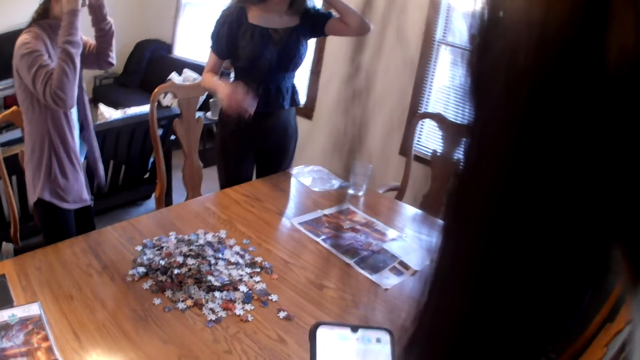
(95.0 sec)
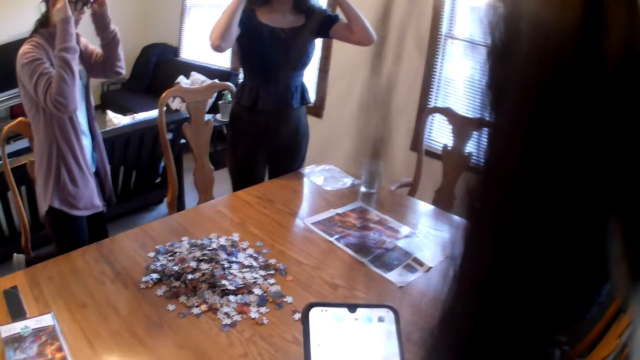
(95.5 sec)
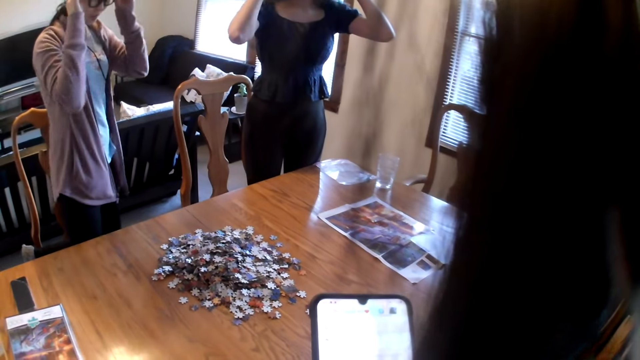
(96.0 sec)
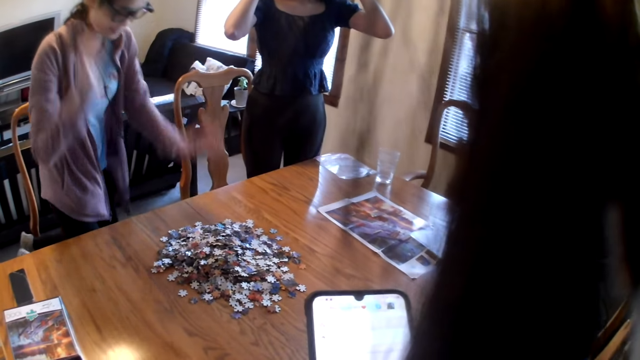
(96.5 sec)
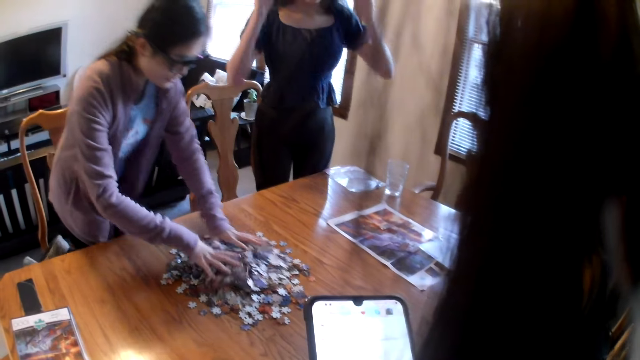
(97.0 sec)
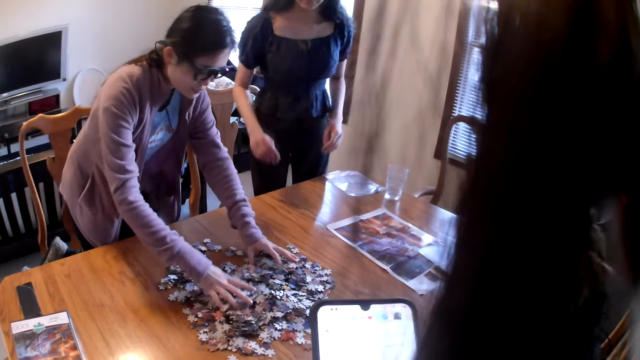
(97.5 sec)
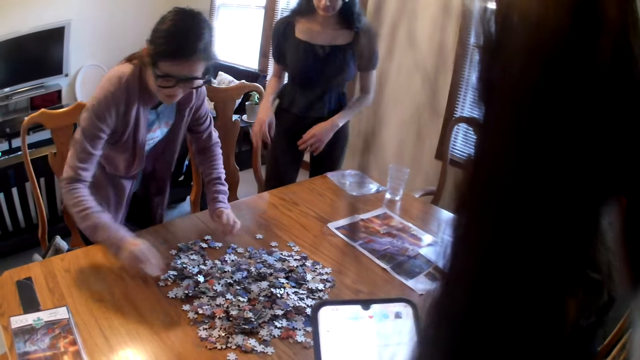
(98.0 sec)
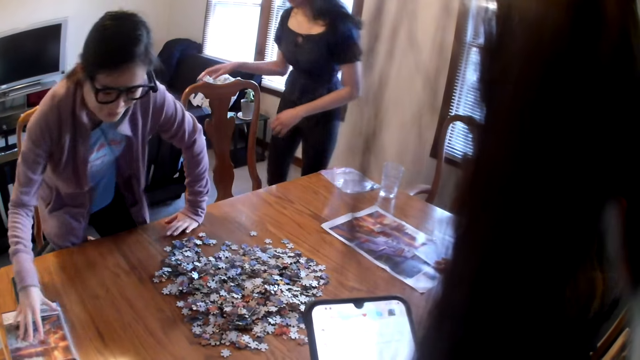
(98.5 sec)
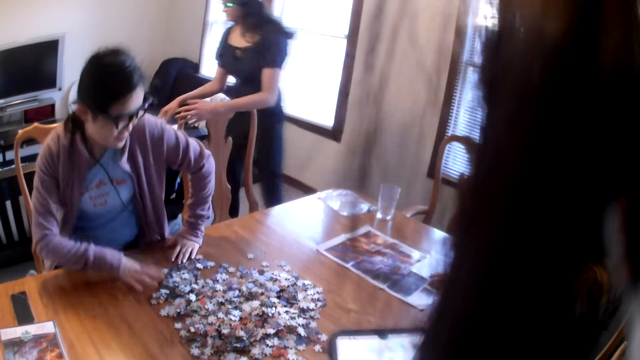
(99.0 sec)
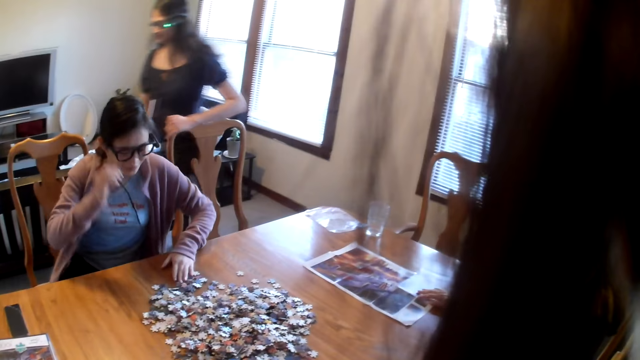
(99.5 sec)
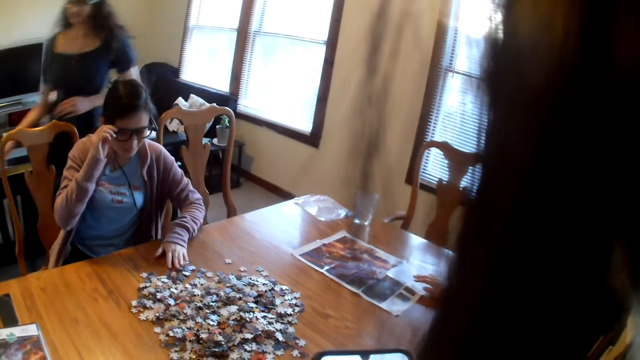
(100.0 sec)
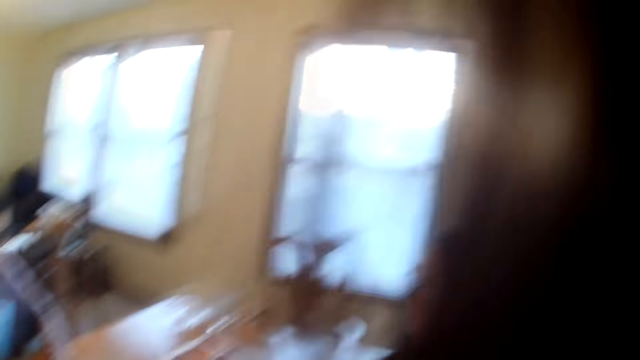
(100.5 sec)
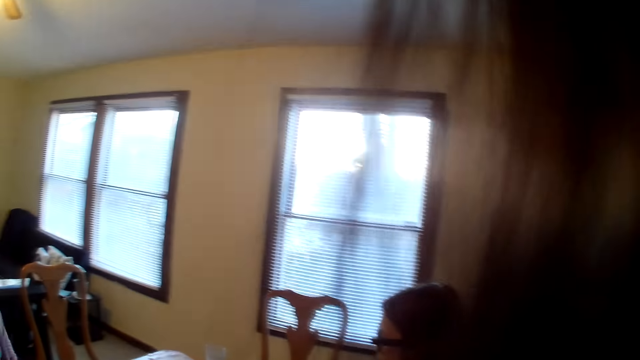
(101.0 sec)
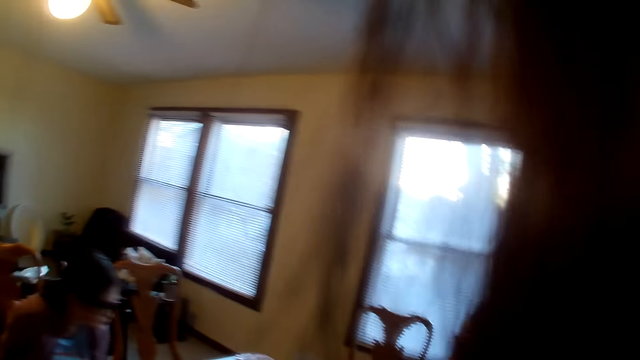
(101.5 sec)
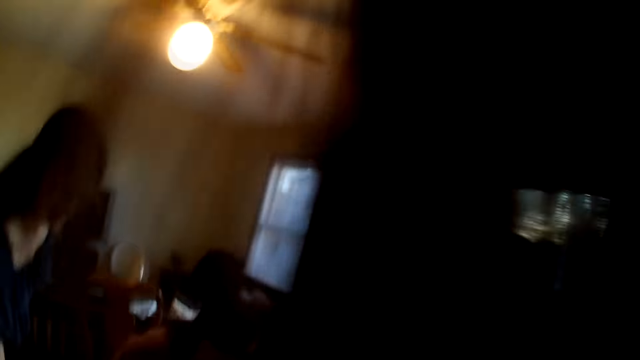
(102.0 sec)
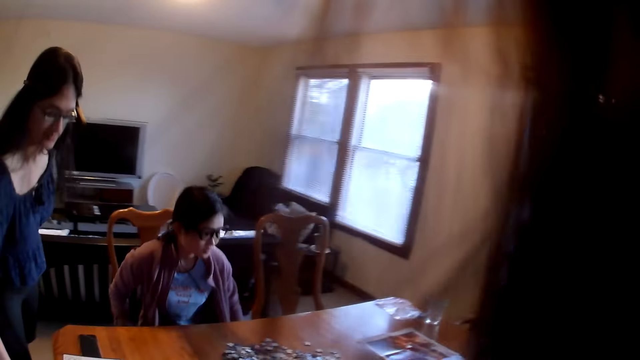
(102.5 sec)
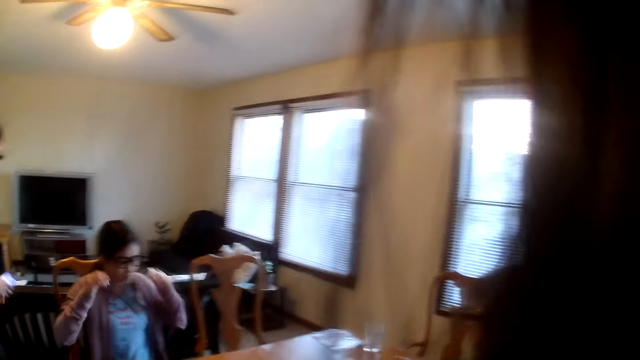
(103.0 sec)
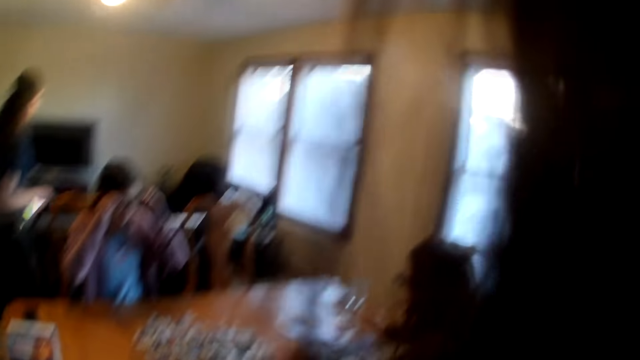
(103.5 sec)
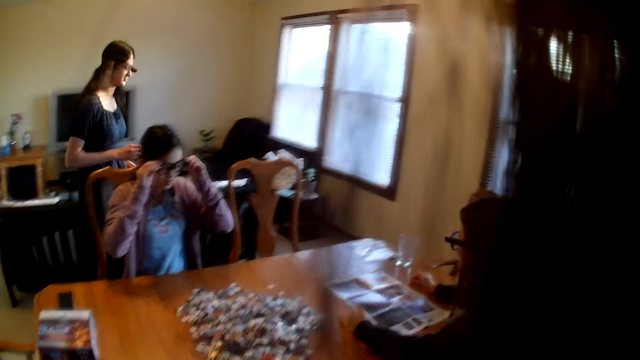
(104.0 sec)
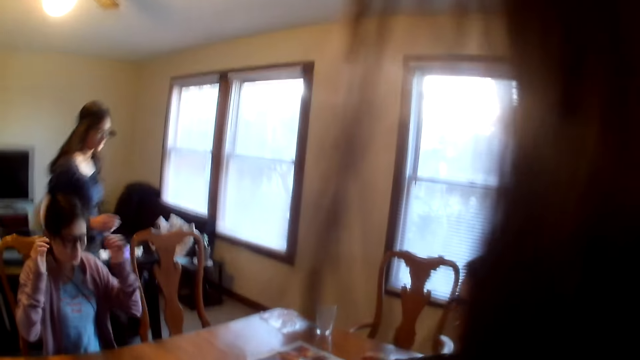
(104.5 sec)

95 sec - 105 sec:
A person touches the eye glasses. The camera wearer looks at the phone. Another person touches the eye glasses. The first person spreads jigsaw pieces on the table. The other person moves around. The first person sits. A woman moves the pieces on the table. The camera wearer looks around the house.

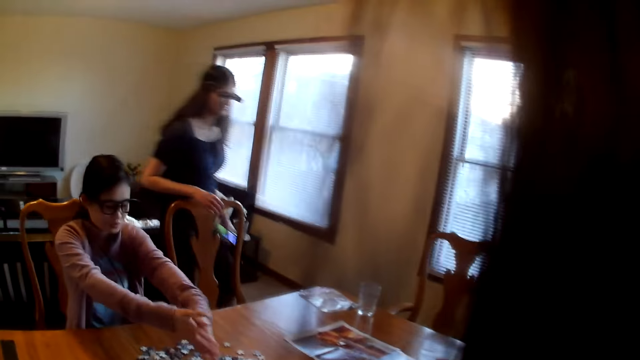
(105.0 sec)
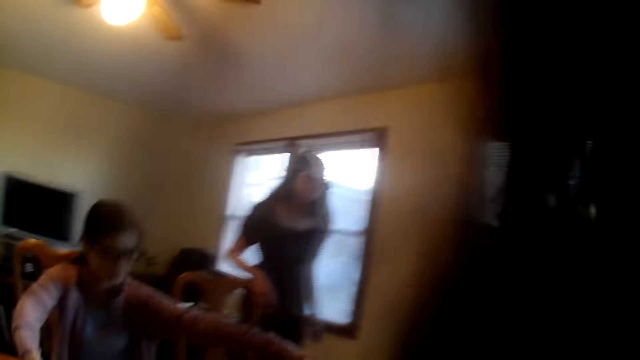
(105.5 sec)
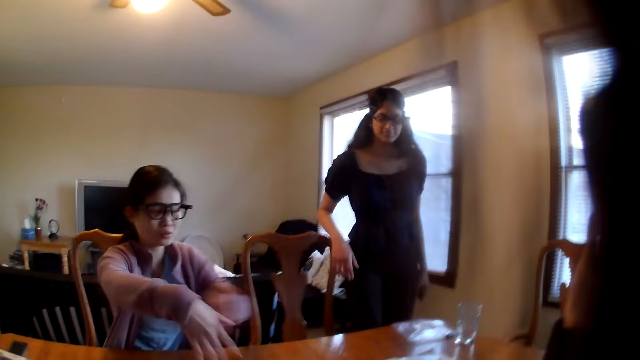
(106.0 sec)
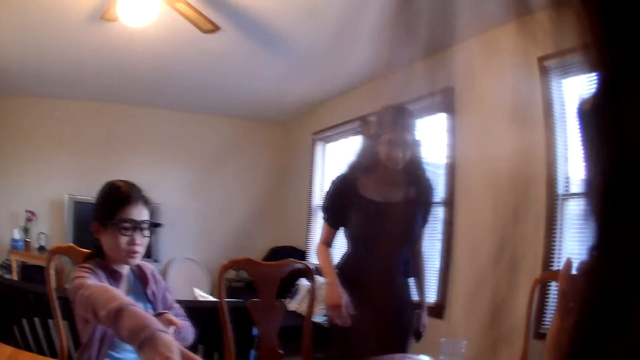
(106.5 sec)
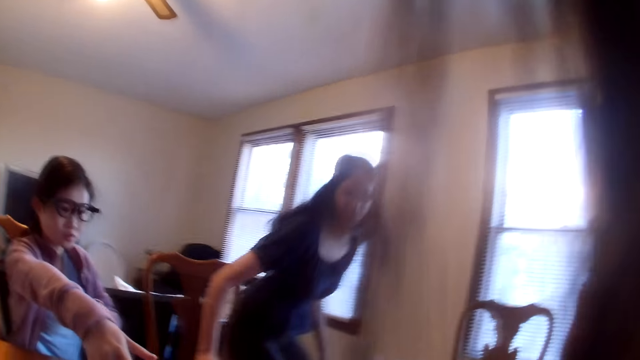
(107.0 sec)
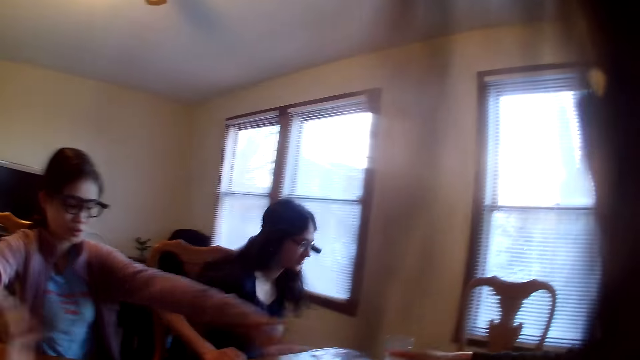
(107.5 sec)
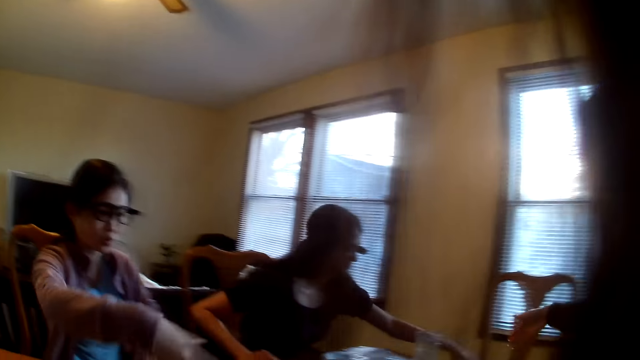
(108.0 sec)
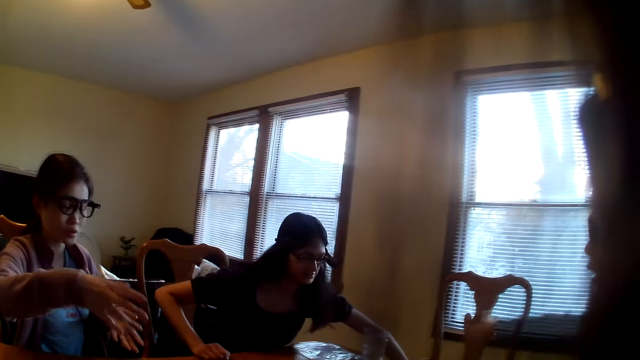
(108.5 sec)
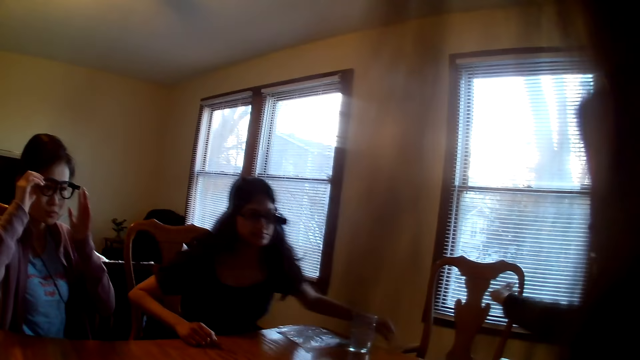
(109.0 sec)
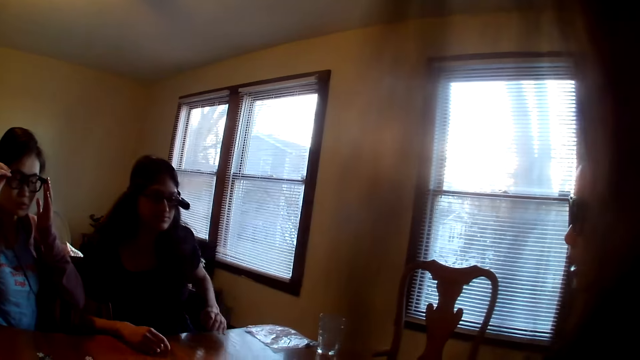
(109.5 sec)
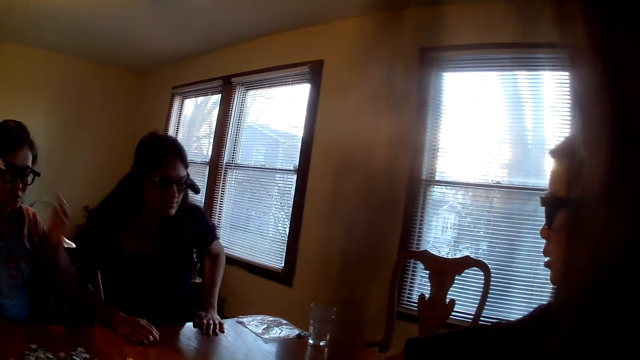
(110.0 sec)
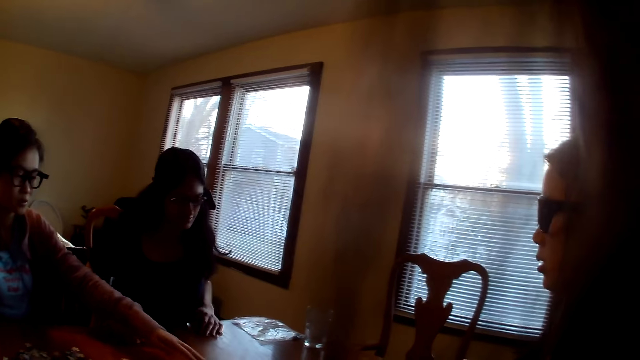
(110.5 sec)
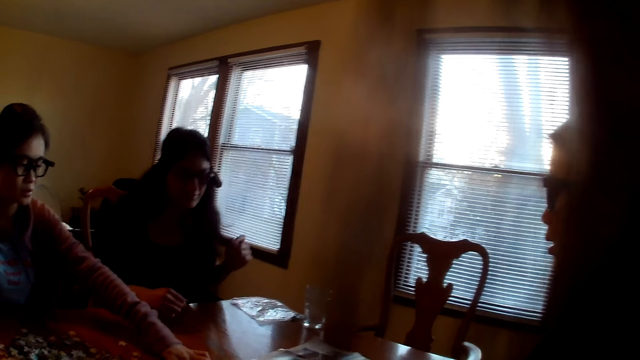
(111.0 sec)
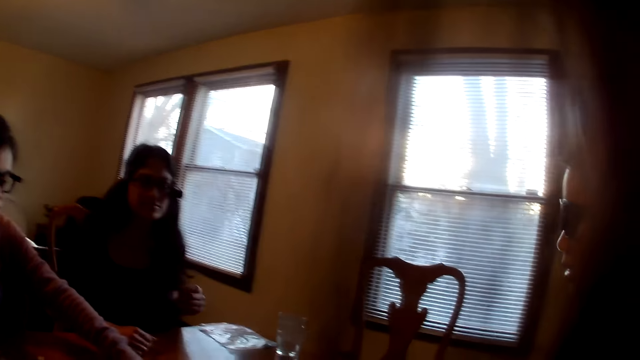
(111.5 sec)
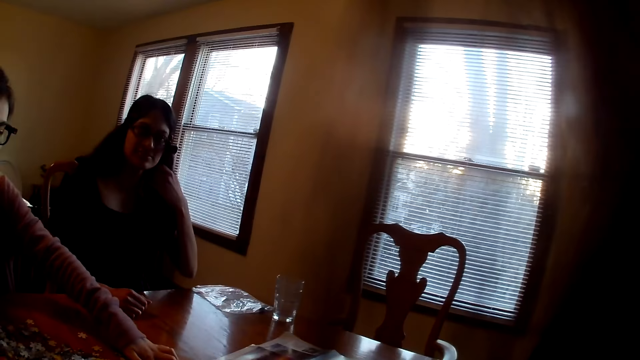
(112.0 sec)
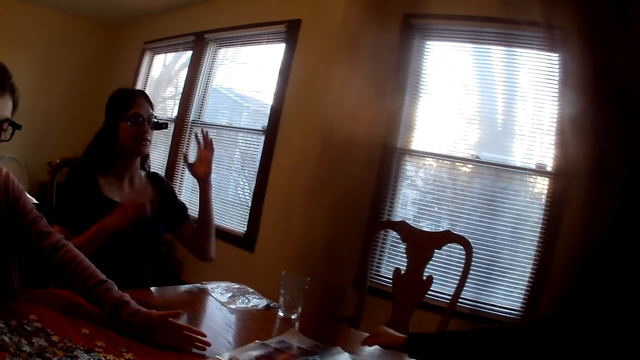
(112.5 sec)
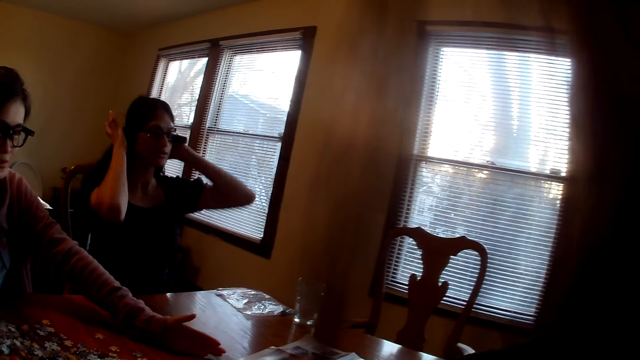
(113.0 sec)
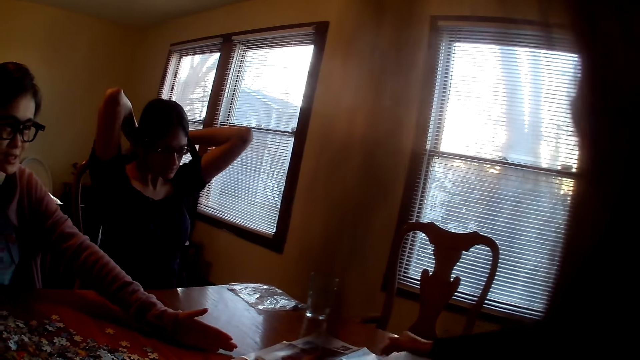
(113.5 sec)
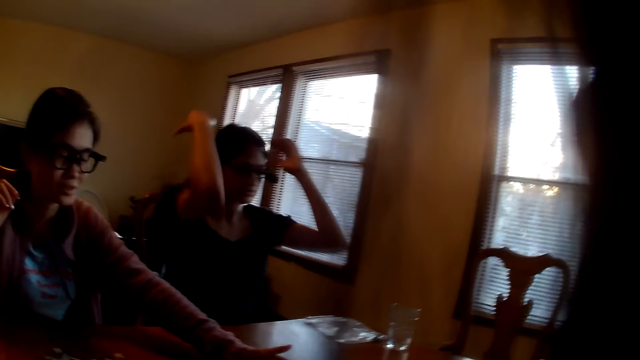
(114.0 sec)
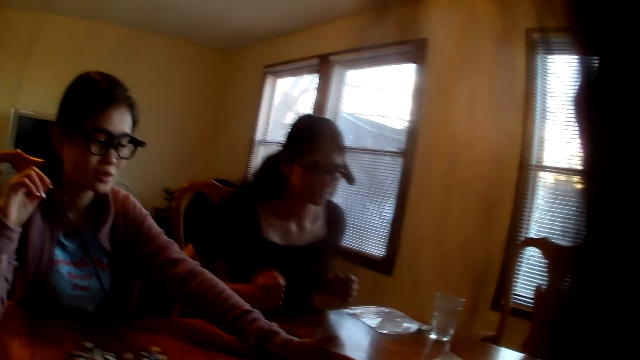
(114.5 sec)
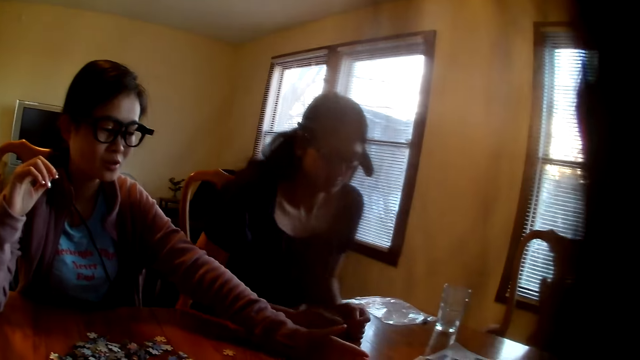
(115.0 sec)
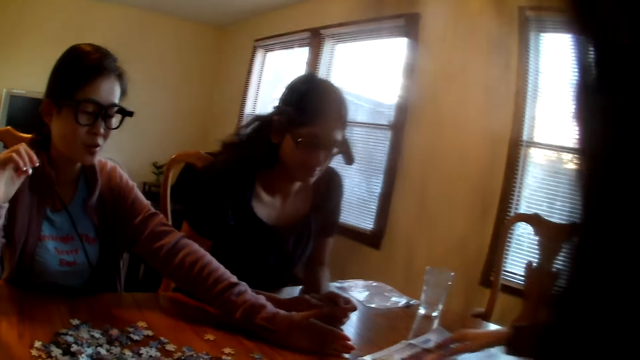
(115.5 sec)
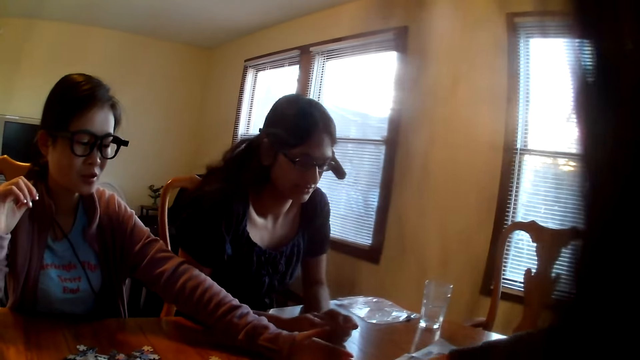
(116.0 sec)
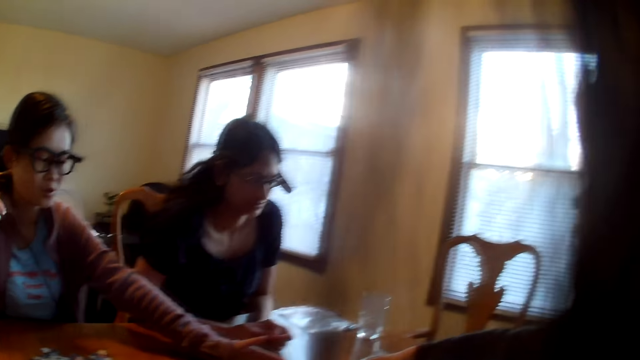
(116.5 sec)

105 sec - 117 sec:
A woman walks in the house and sits on the chair. Another woman speaks. The camera wearer speaks. The first woman touches hair. Another woman speaks.
